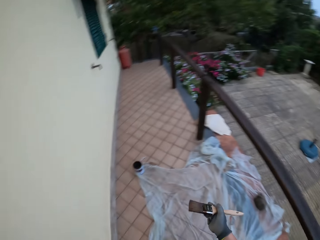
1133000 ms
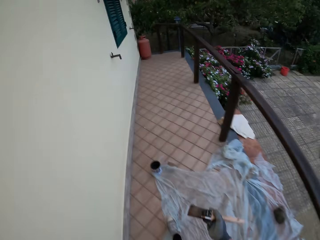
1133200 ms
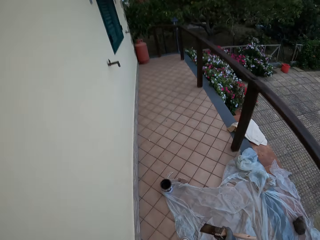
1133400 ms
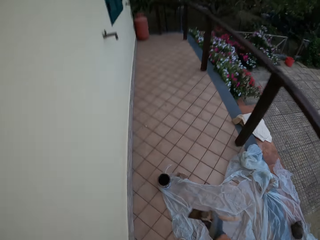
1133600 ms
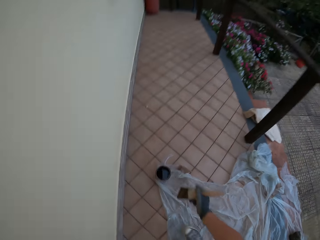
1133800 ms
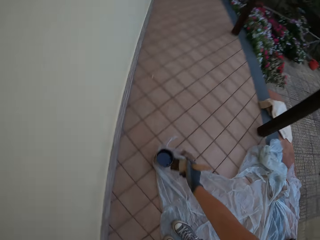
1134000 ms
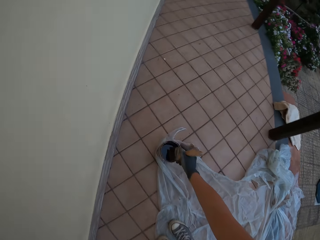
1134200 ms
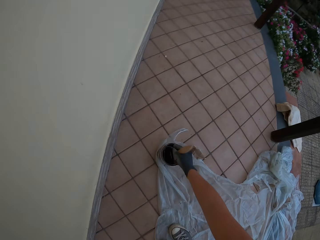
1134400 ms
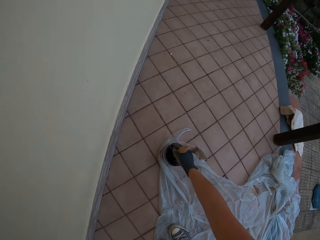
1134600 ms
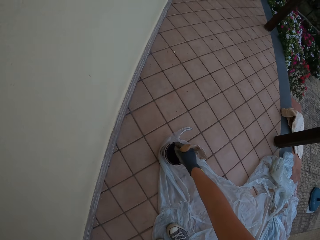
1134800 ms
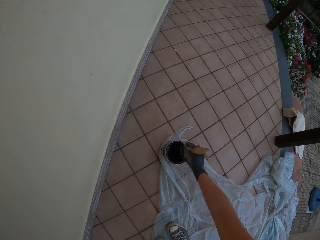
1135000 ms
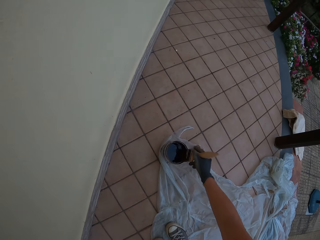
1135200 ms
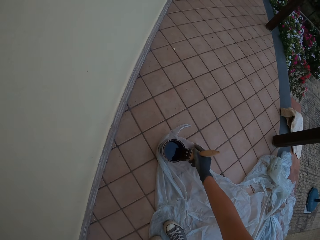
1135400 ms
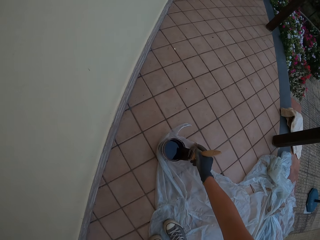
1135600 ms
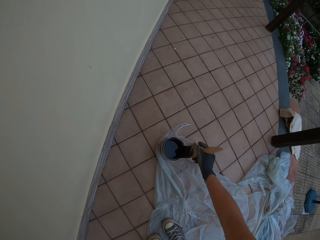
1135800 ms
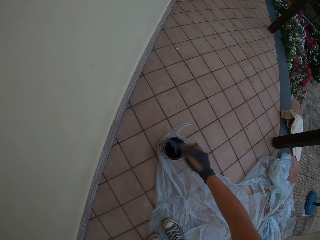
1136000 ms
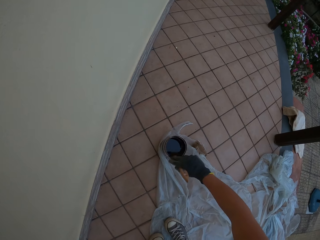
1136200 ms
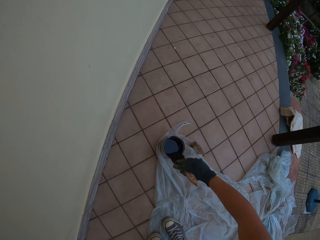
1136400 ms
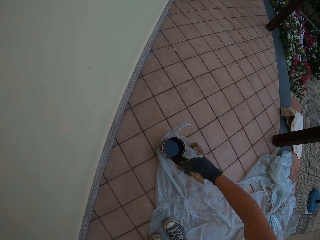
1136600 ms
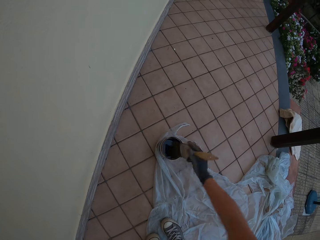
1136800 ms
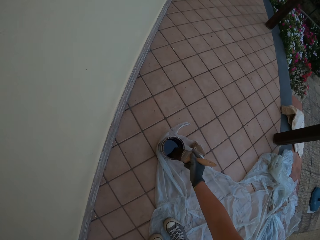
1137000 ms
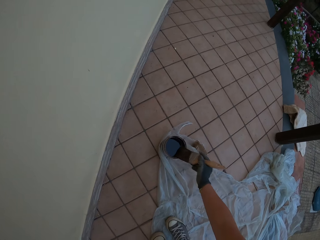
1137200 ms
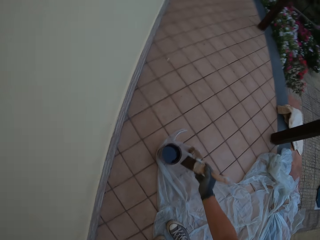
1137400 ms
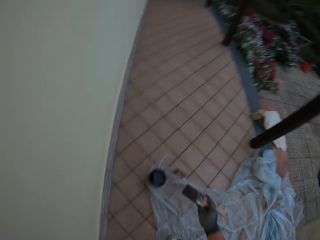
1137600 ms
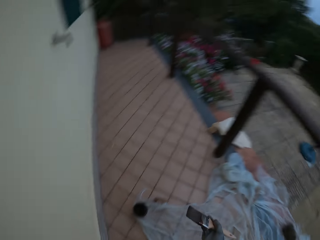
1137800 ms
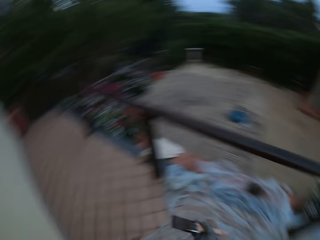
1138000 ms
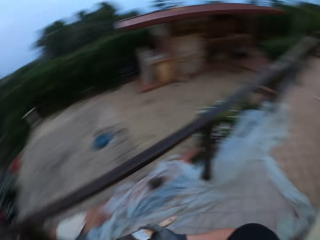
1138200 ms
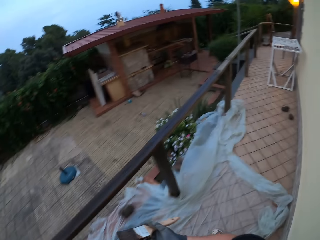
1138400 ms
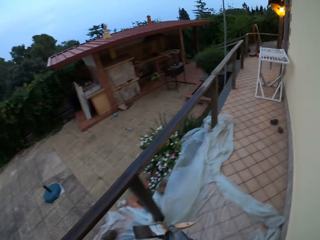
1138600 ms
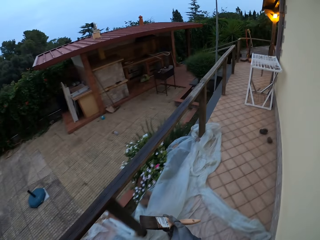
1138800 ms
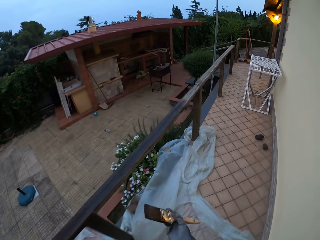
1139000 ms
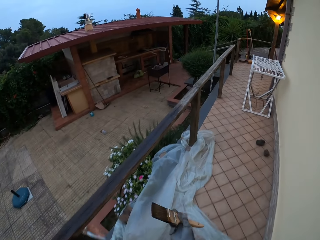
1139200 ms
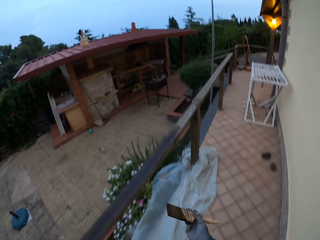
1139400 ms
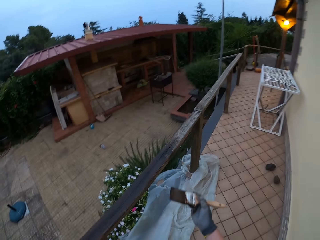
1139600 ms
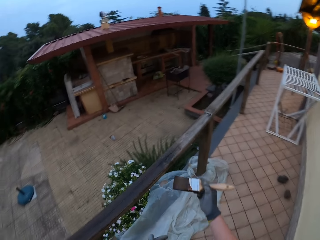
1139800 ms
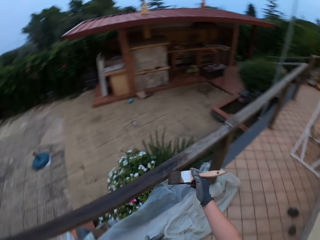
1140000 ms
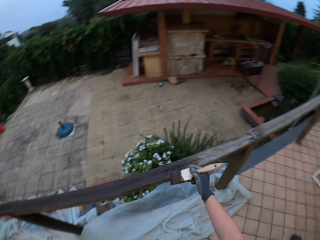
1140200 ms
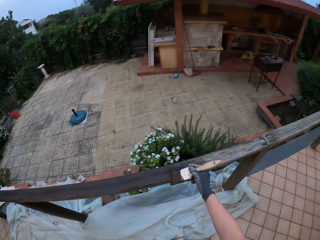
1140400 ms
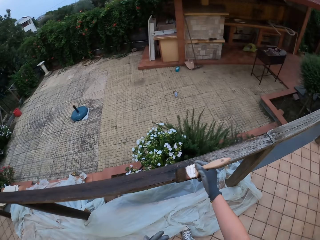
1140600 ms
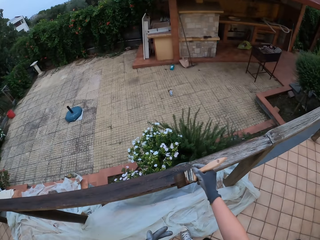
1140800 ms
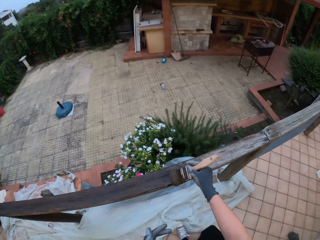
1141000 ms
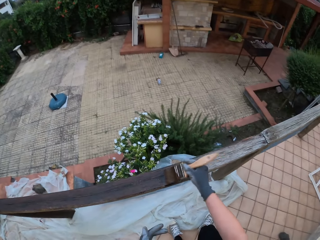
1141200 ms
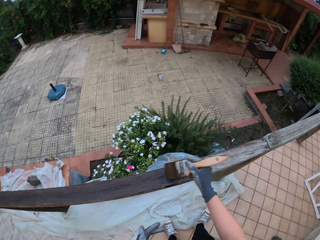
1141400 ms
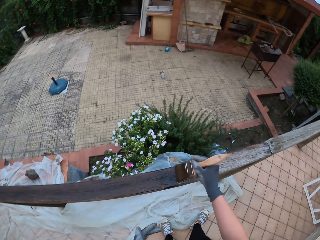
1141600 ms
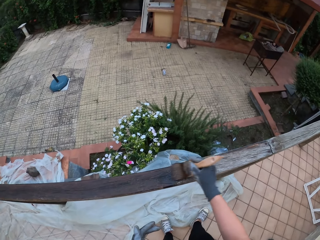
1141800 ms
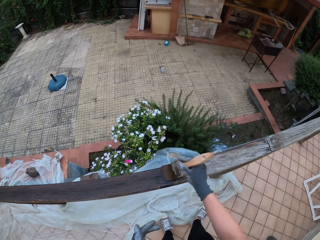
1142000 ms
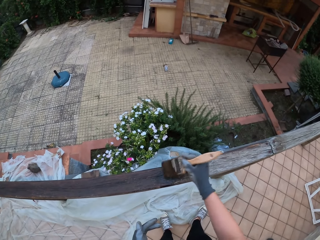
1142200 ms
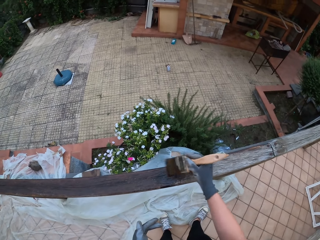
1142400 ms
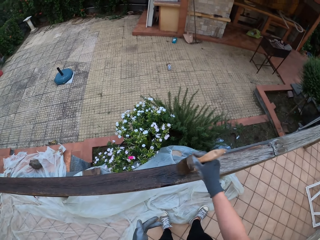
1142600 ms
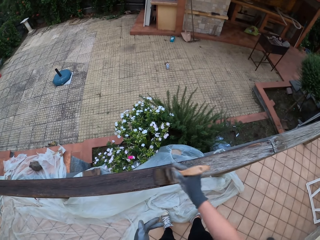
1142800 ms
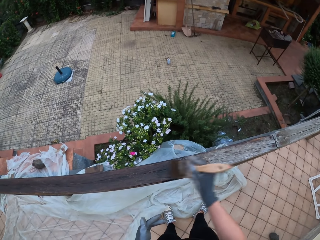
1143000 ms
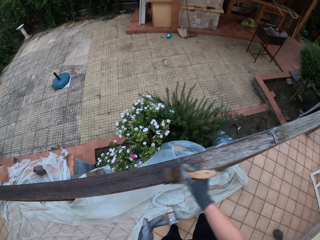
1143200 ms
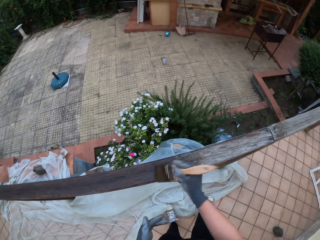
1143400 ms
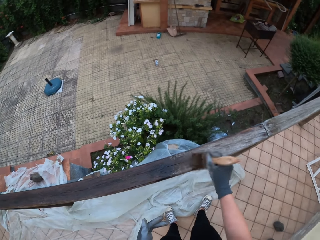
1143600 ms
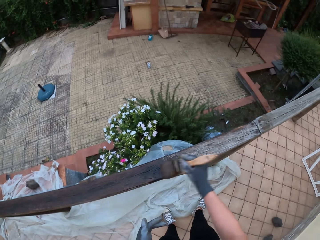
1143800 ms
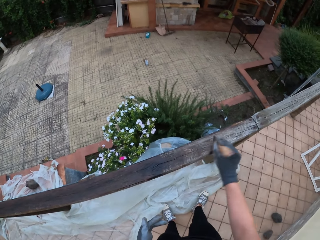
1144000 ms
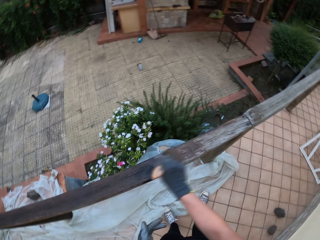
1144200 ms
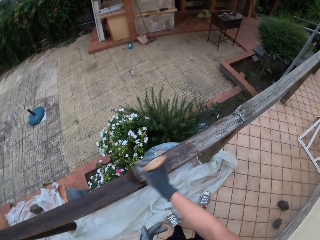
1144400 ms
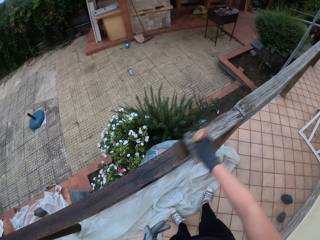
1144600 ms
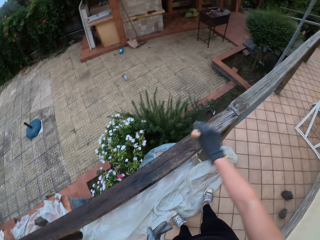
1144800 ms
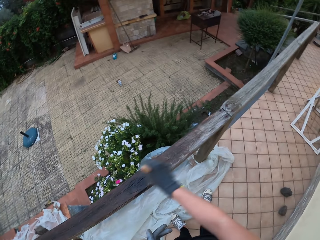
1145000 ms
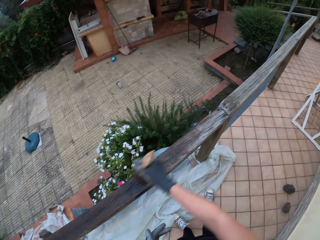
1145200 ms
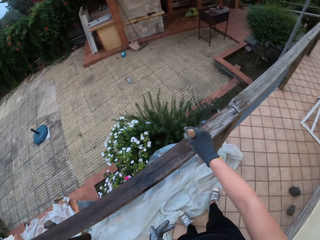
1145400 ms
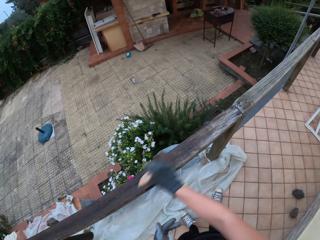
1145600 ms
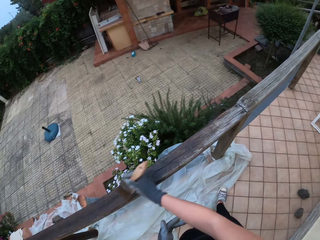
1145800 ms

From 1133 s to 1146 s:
The camera wearer walks towards the paint bucket on the floor. He dips the paintbrush in his gloved right hand into the paint bucket on the floor. He stirs the wood paint with the paintbrush. He wipes the paintbrush on the wood paint can. He drains the paint on the paintbrush in his gloved right hand at the edge of the paint bucket on the floor. He looks around the compound. He walks towards the wooden rail. He walks around the compound. He paints the wooden top rail with the paintbrush in his gloved right hand.

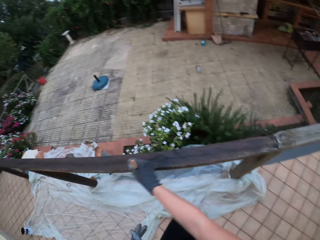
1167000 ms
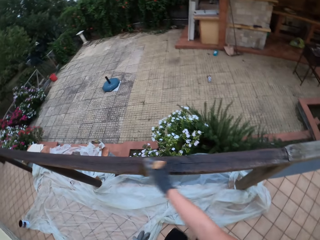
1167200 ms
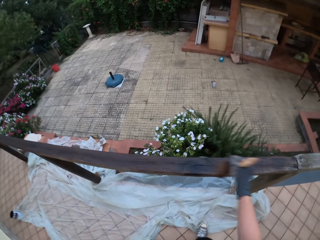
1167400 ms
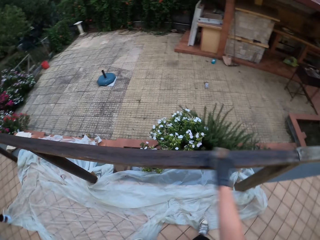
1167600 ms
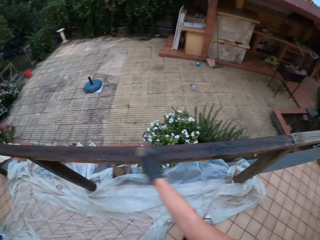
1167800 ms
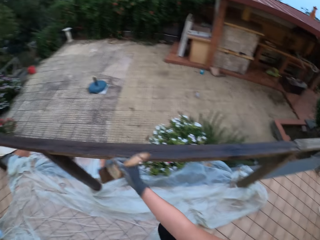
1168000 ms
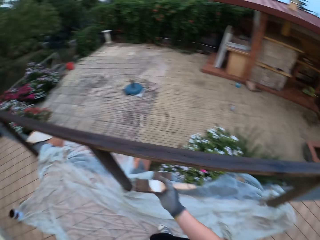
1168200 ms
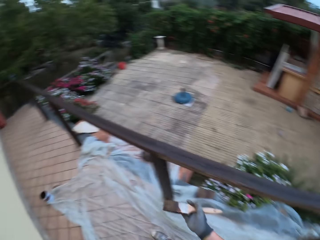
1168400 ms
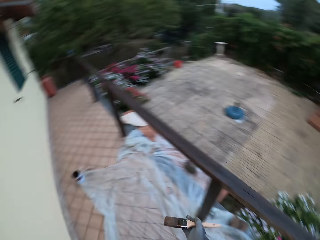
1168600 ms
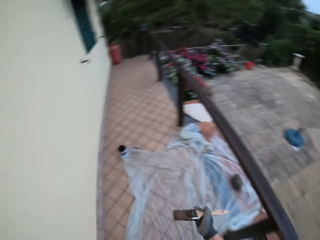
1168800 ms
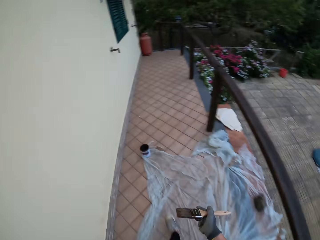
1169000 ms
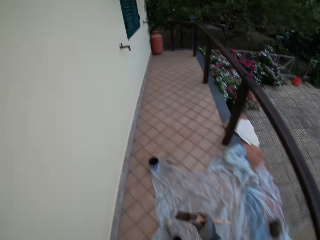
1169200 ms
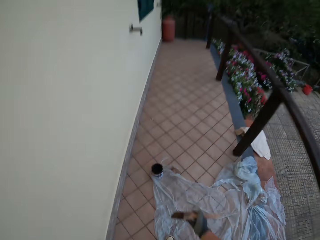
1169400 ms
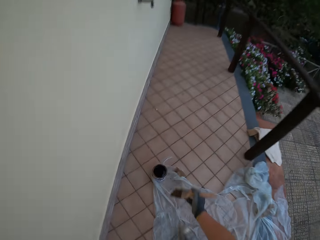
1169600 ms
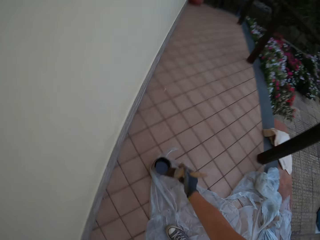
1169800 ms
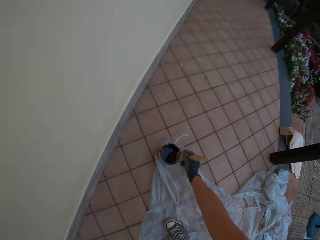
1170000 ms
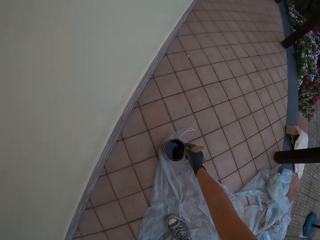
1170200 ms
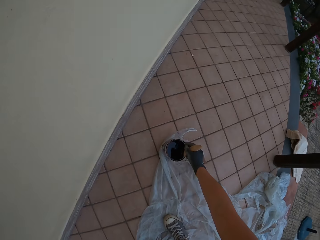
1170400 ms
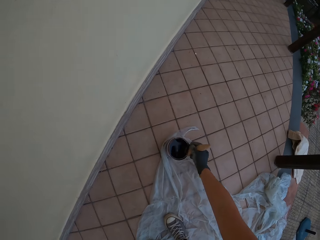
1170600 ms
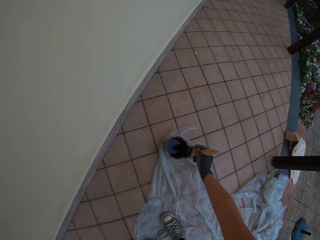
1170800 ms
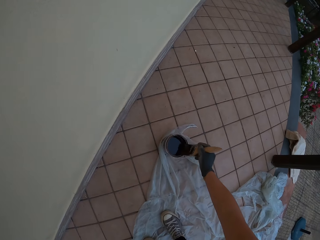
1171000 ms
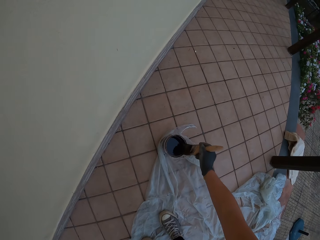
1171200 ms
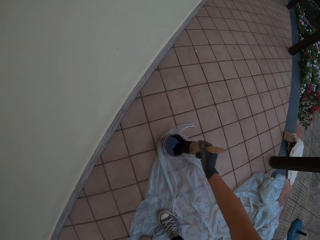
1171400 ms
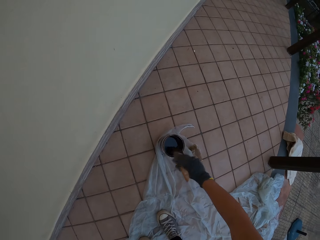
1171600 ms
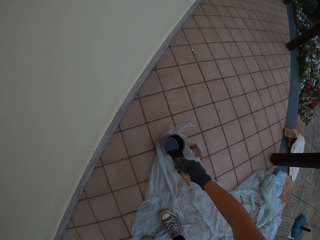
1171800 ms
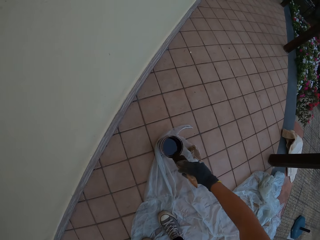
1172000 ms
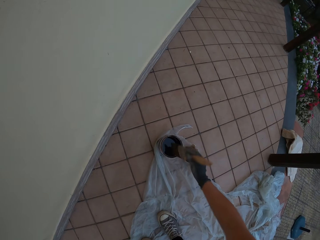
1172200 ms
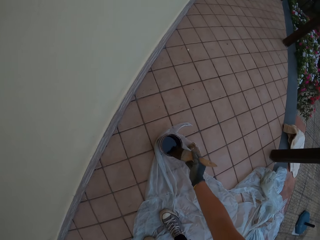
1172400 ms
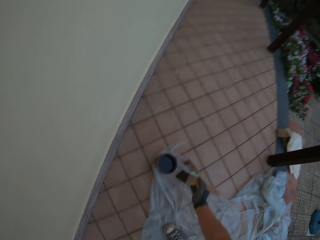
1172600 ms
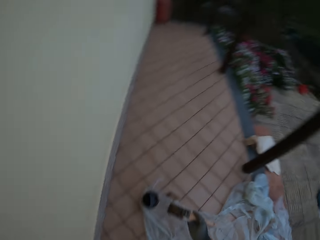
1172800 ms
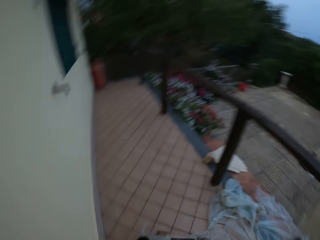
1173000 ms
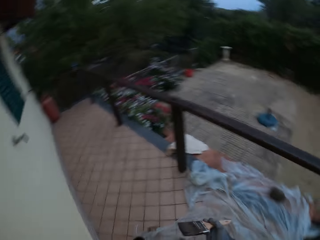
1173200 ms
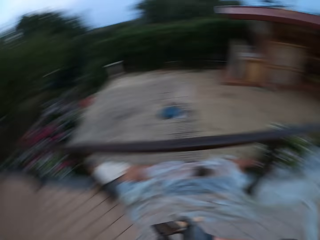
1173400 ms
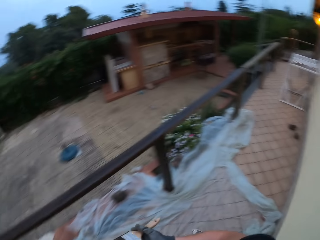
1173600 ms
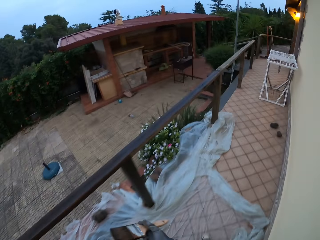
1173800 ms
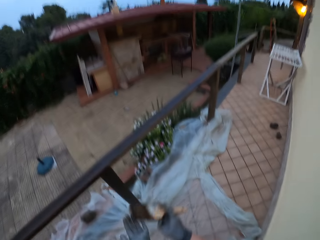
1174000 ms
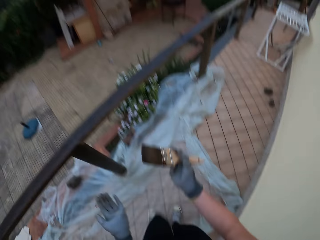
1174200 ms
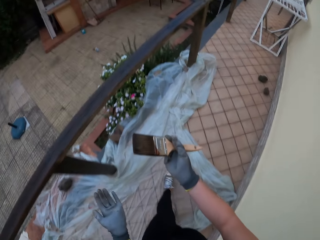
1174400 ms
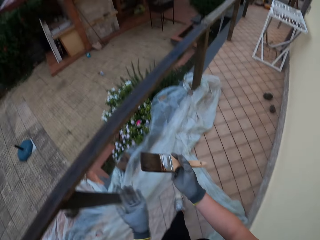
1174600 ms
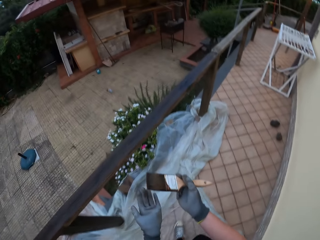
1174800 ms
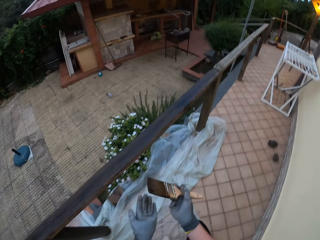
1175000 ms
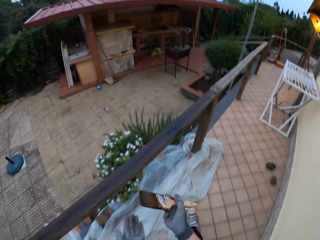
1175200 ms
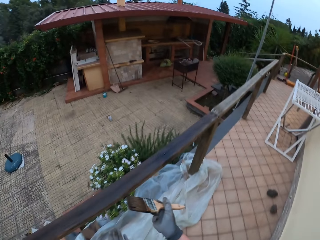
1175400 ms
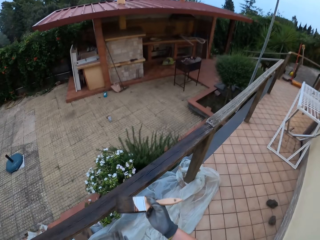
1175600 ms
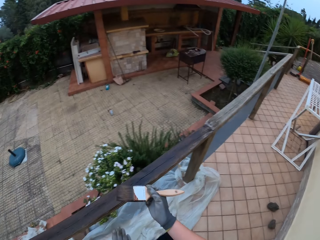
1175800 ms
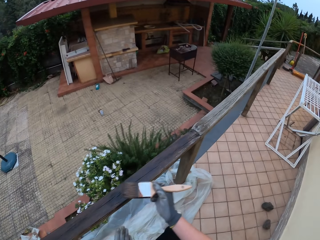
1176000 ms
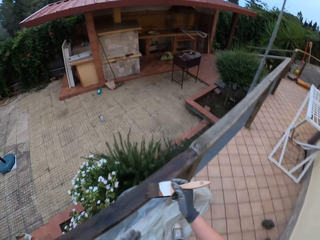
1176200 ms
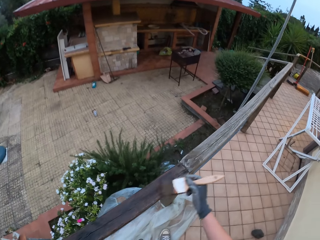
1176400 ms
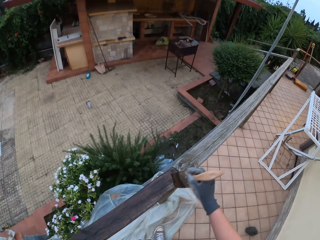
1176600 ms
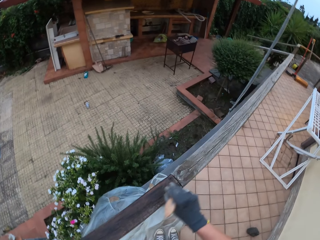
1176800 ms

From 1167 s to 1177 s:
The camera wearer walks around the compound. He walks towards the paint bucket on the floor. He stirs the wood paint with a paintbrush. He dips the paintbrush in his gloved right hand into the paint bucket on the floor. He wipes the paintbrush on the wood paint can. He drains the paint on the paintbrush in his gloved right hand at the edge of the paint bucket on the floor. He looks around the compound. He walks towards the wooden rail fence.
